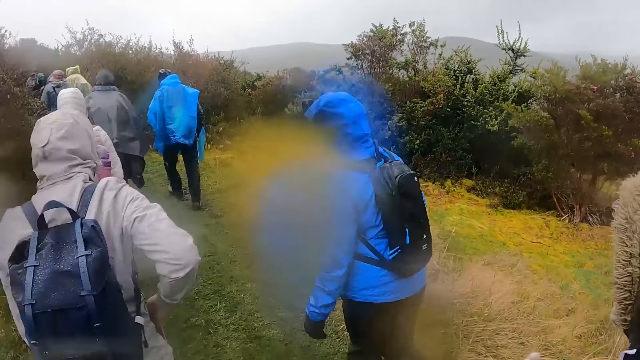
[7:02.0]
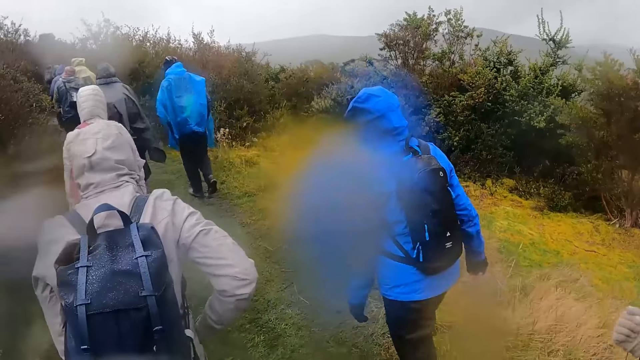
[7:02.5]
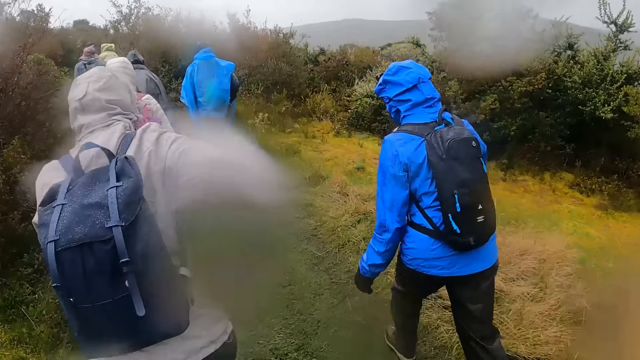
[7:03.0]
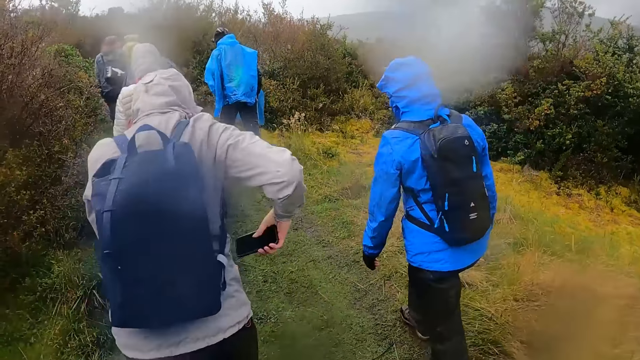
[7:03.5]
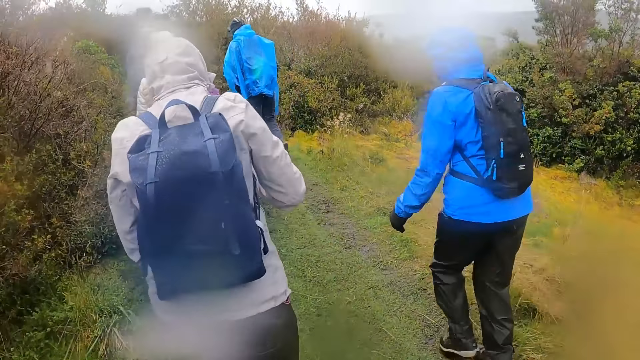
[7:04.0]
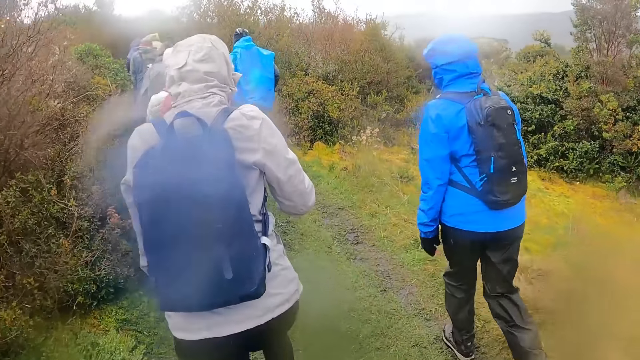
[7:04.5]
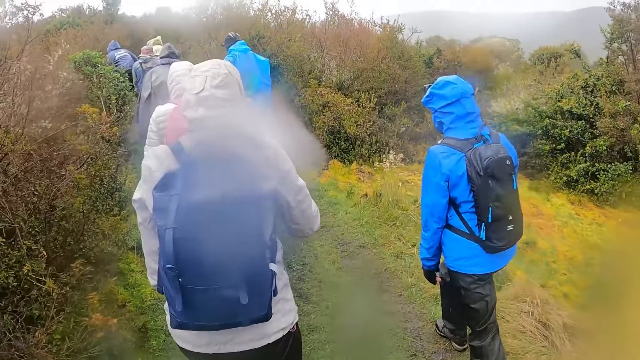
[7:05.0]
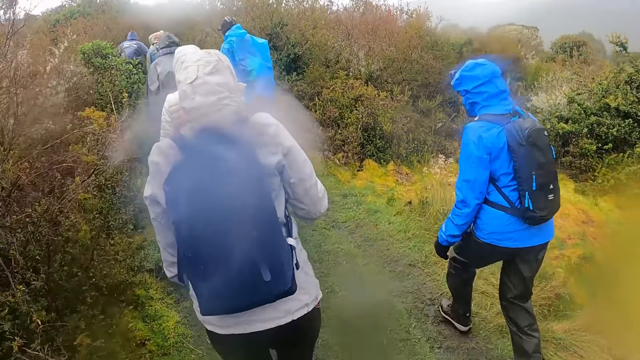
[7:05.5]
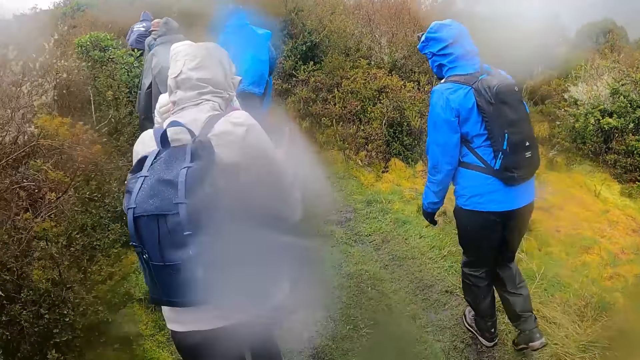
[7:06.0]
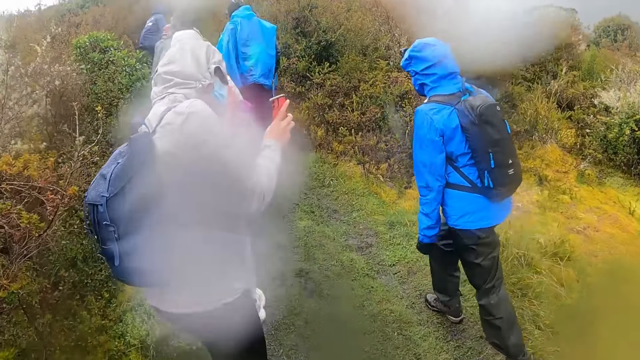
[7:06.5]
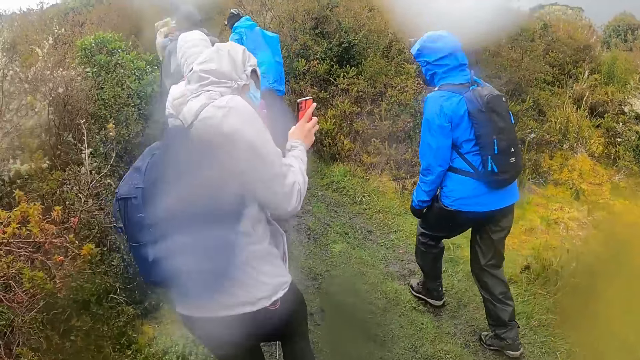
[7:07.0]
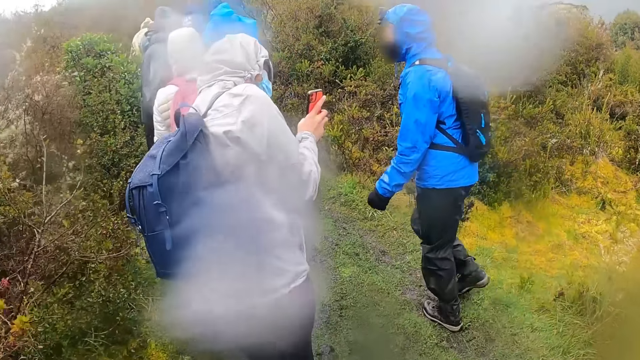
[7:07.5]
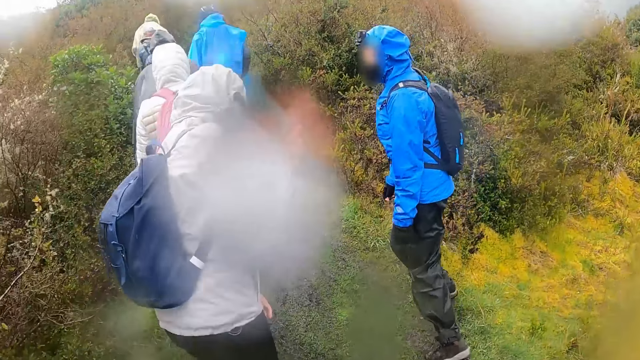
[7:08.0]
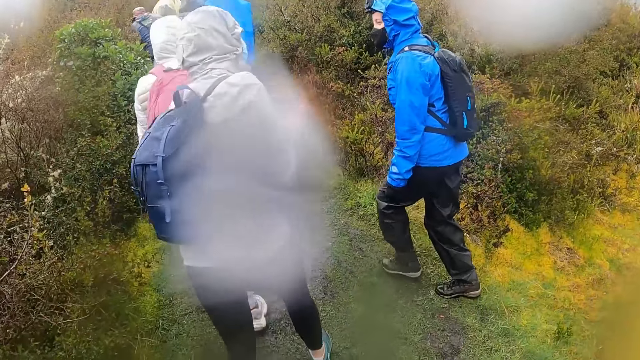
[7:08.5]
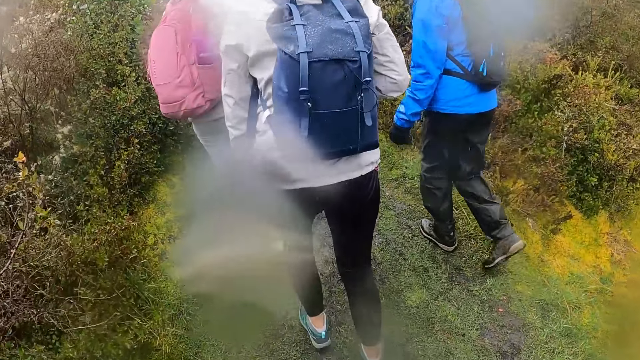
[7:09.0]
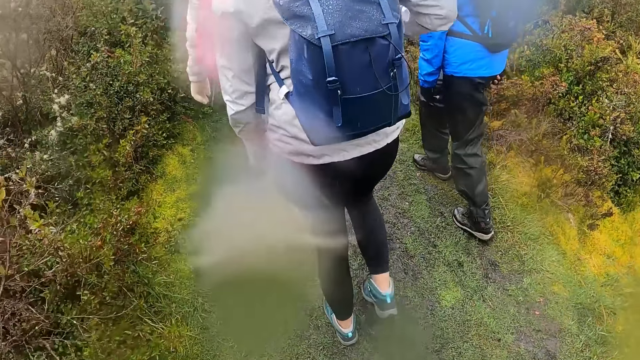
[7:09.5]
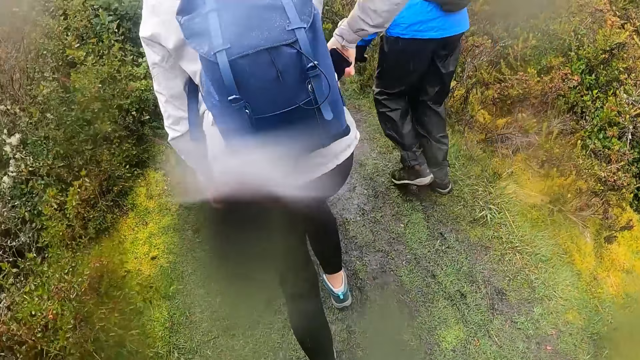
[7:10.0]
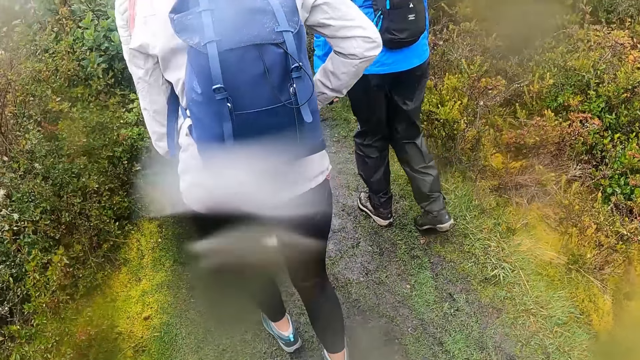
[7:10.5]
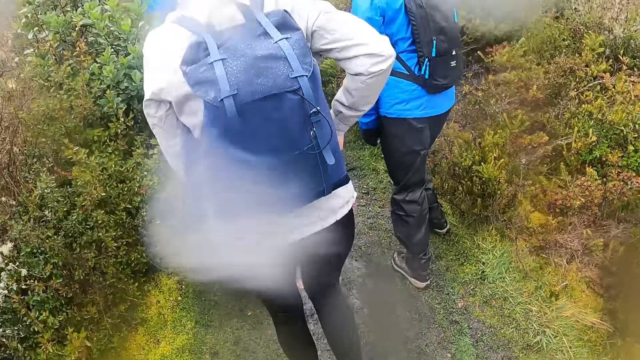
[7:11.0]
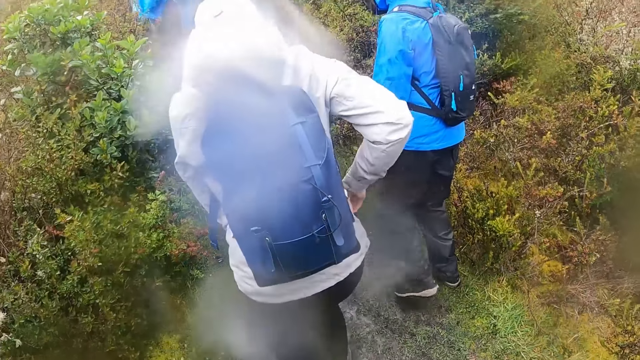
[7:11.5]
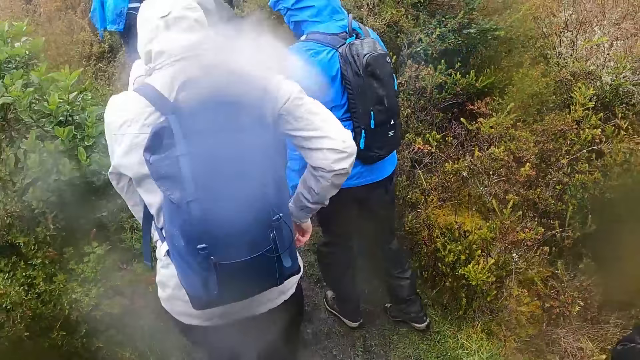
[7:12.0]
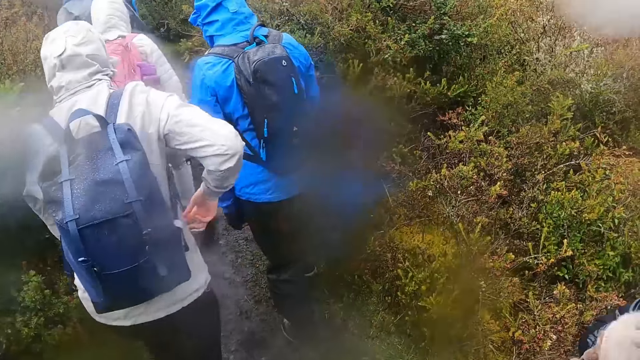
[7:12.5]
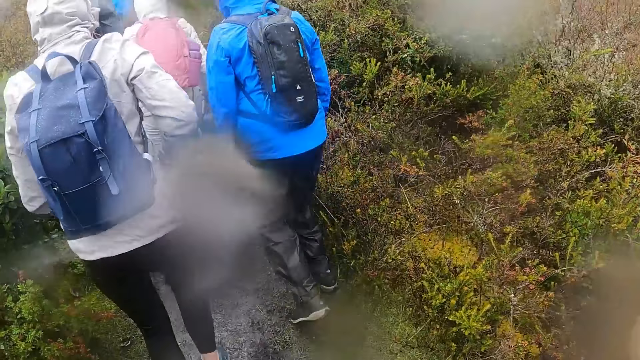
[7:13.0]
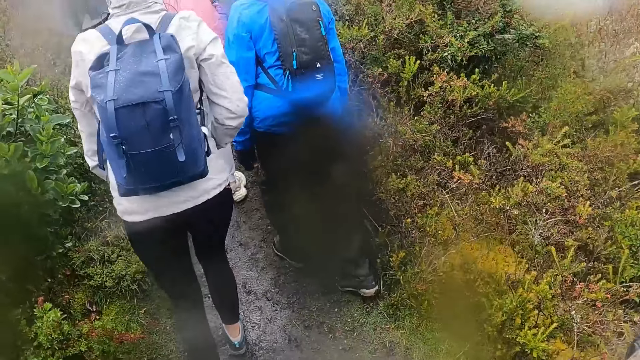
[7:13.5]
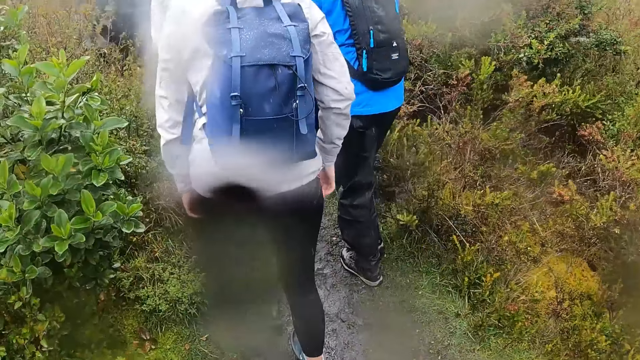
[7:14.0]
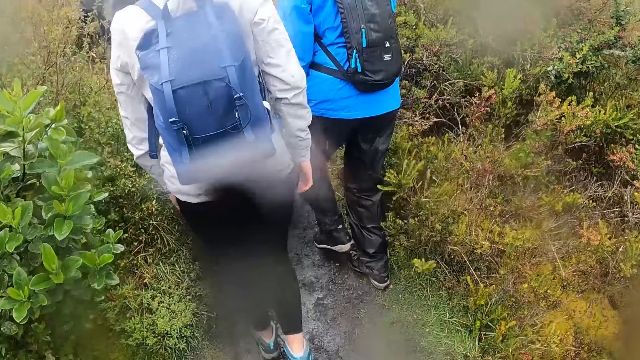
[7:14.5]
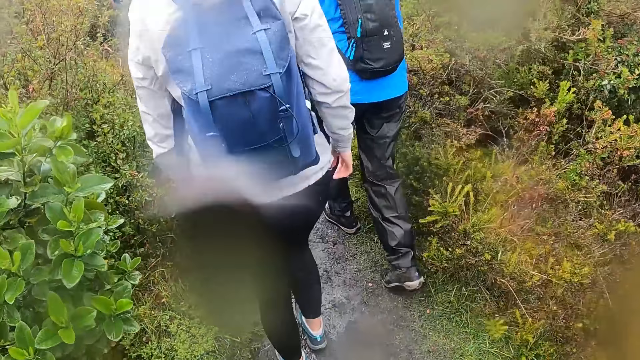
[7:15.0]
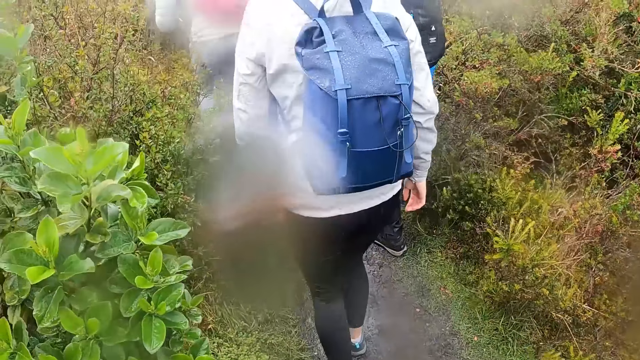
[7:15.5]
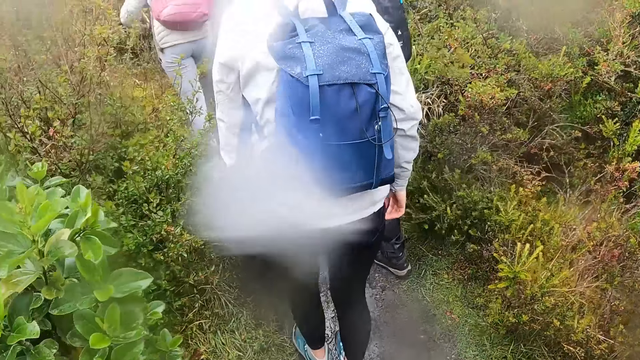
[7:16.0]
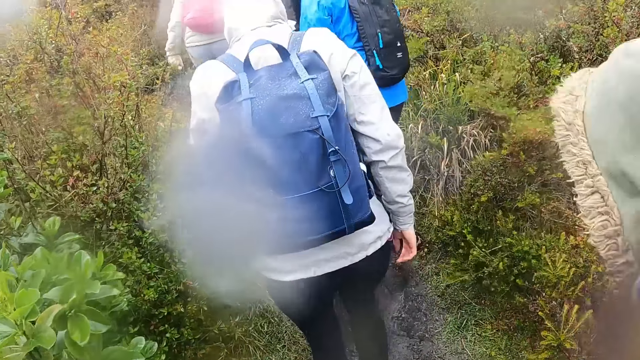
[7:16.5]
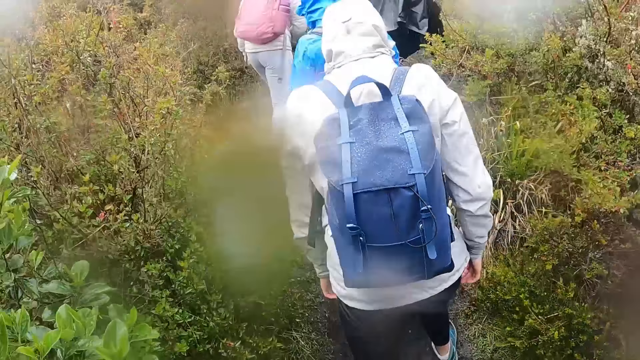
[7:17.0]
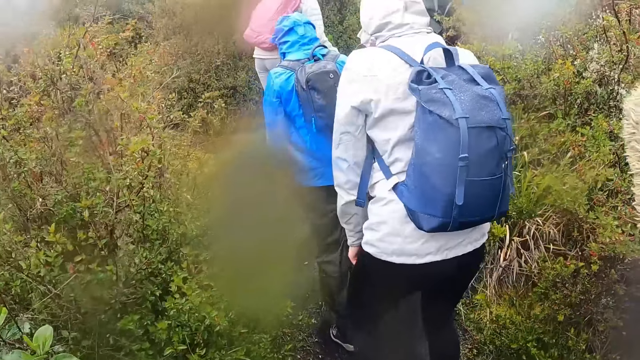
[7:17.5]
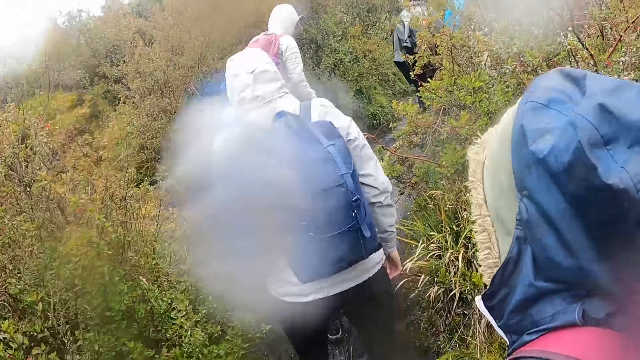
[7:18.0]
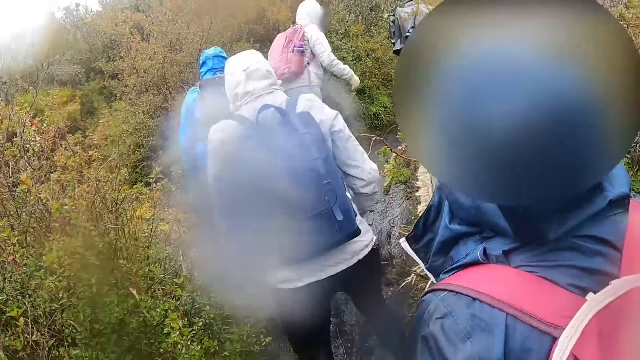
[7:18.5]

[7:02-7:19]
The camera wearer walks along the road. A woman holds a phone. The camera wearer walks along the road. The woman puts the phone in the pocket. The camera wearer walks along the road.

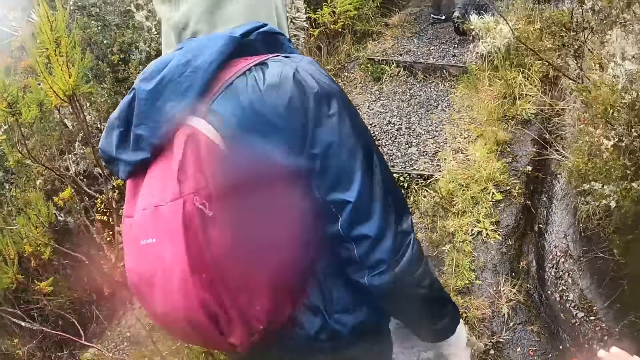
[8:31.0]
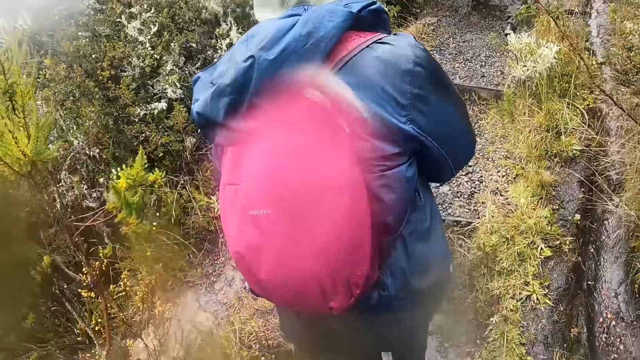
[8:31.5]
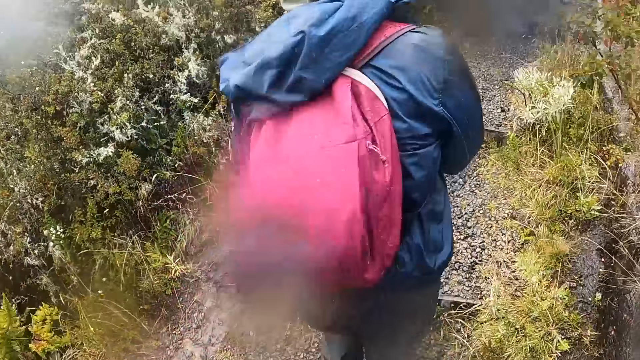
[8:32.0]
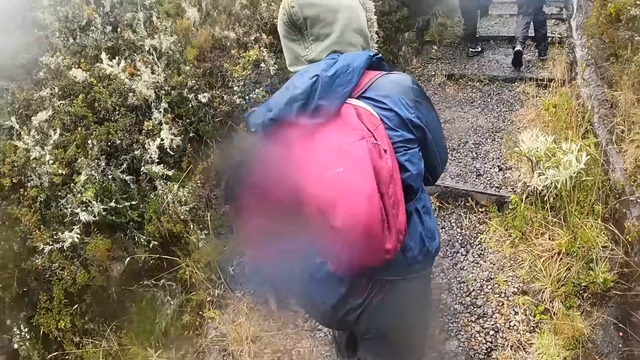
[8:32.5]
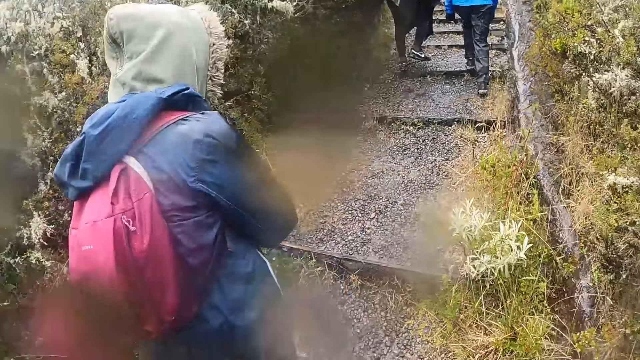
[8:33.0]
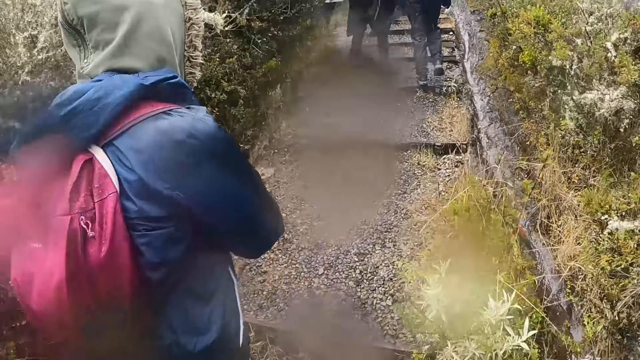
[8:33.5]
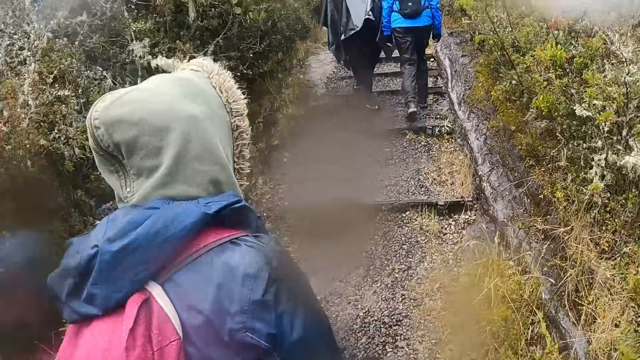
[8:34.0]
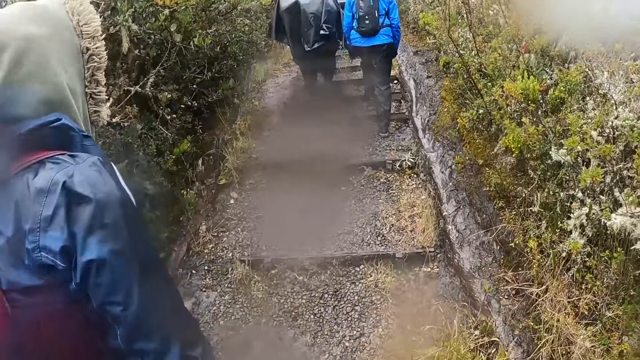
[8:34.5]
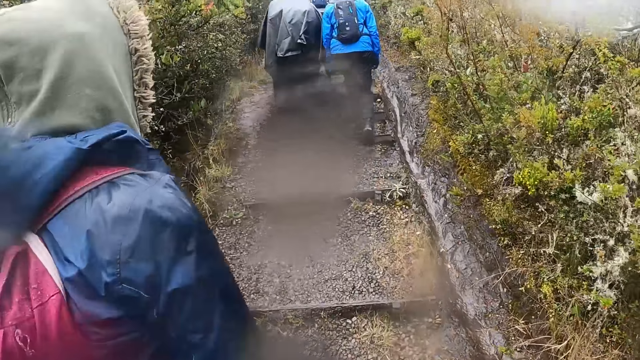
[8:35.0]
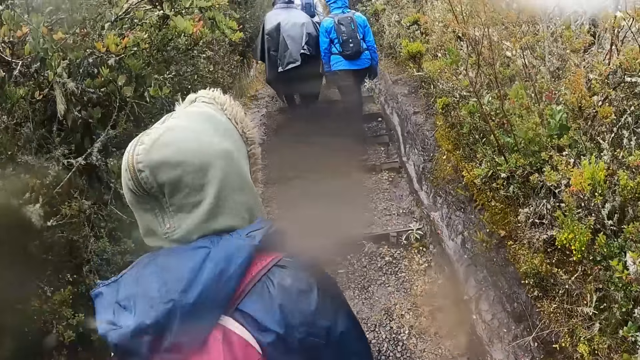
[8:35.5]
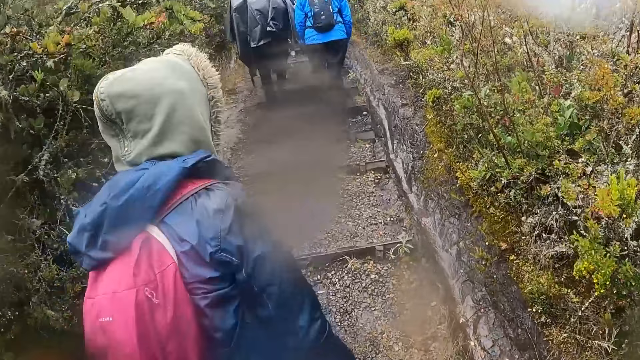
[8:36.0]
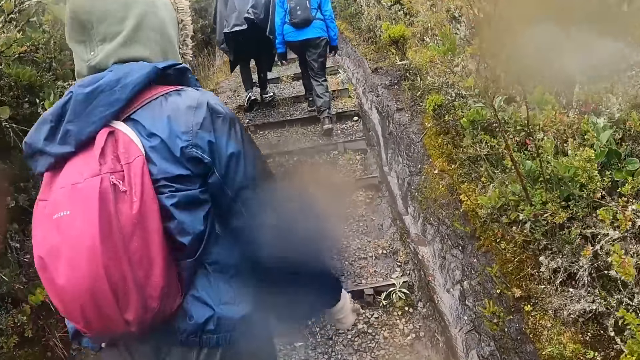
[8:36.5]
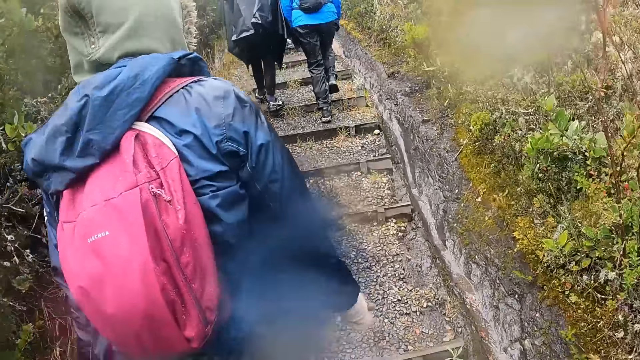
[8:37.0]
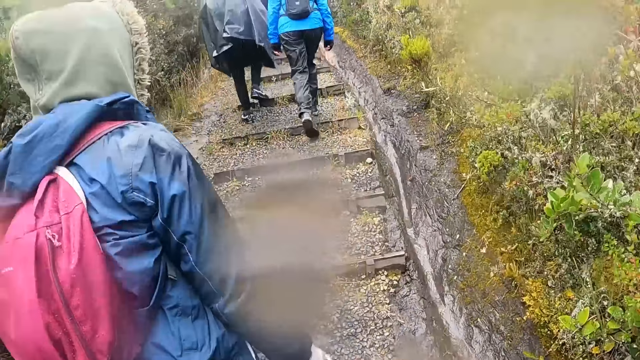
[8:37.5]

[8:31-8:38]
The camera wearer walks on a ground rail along the bush pathway.
